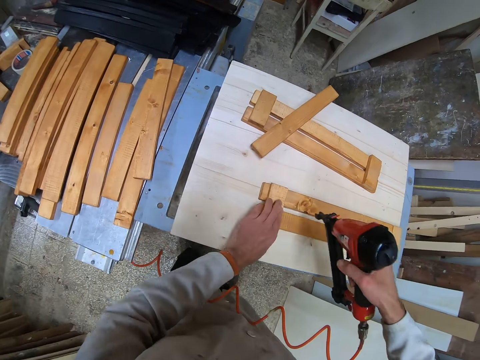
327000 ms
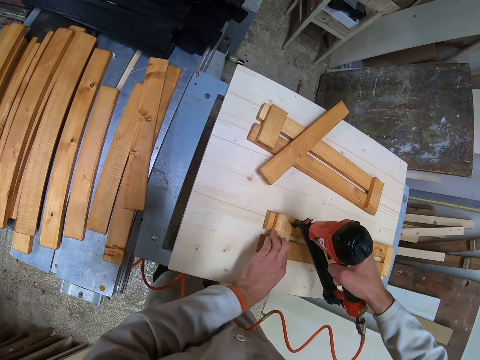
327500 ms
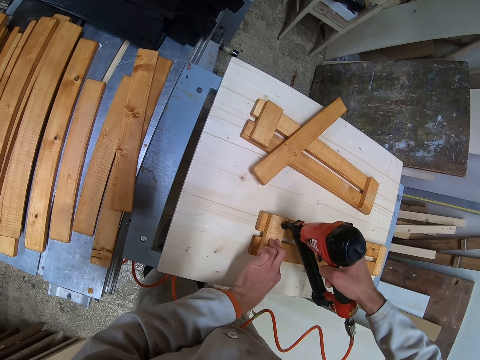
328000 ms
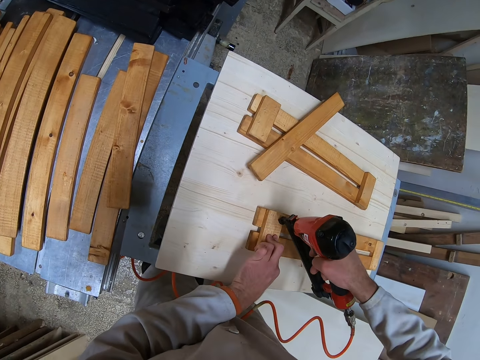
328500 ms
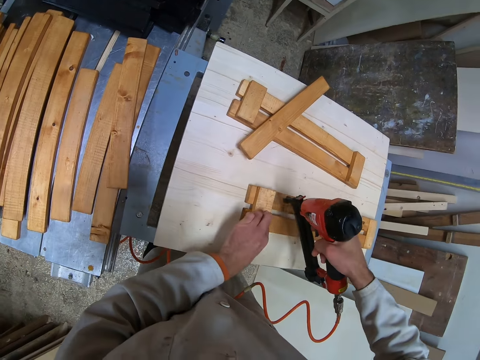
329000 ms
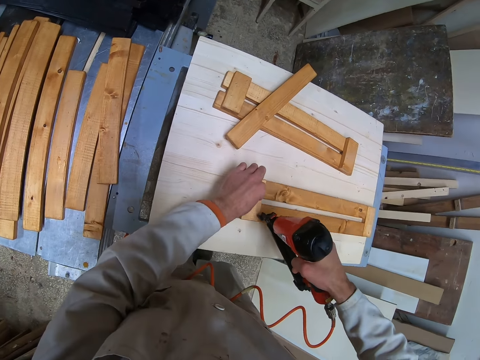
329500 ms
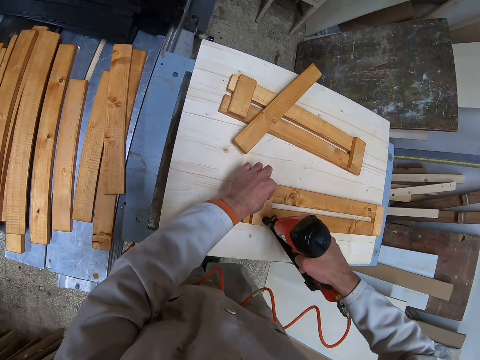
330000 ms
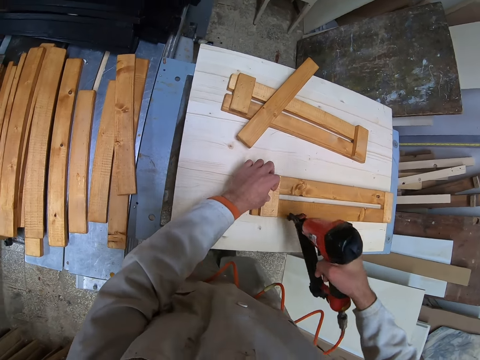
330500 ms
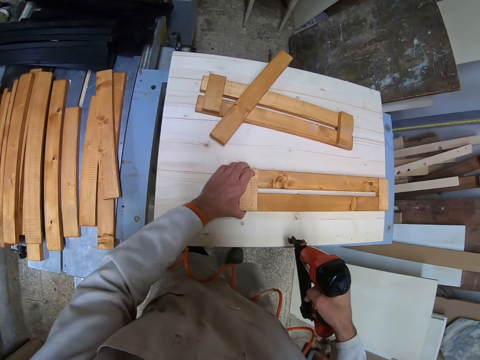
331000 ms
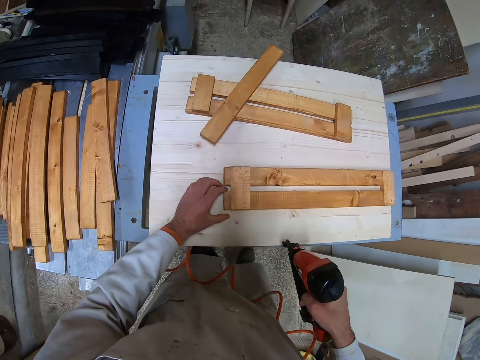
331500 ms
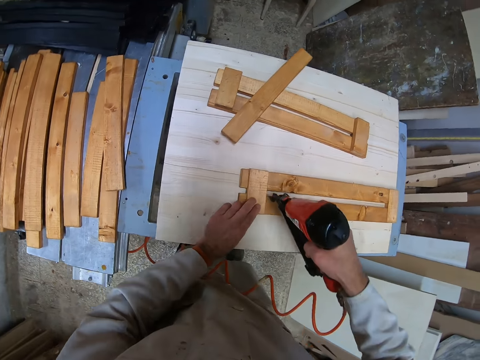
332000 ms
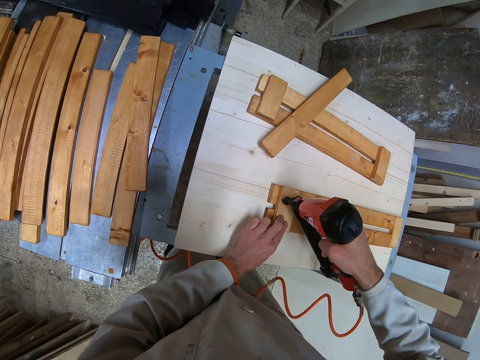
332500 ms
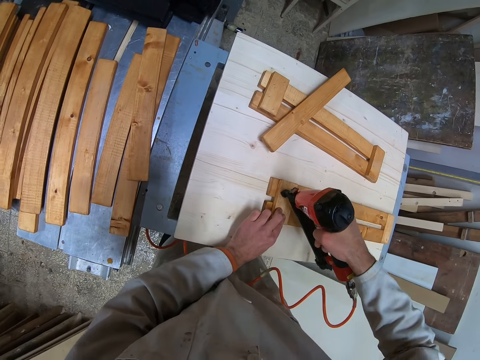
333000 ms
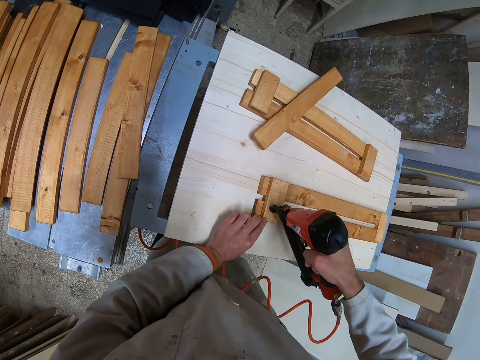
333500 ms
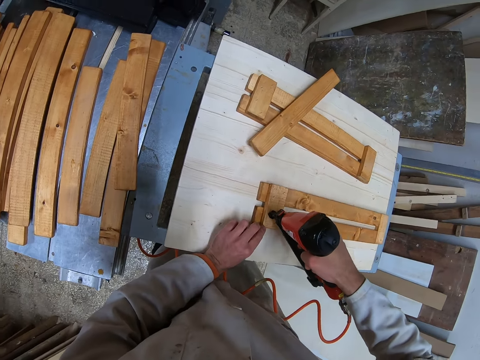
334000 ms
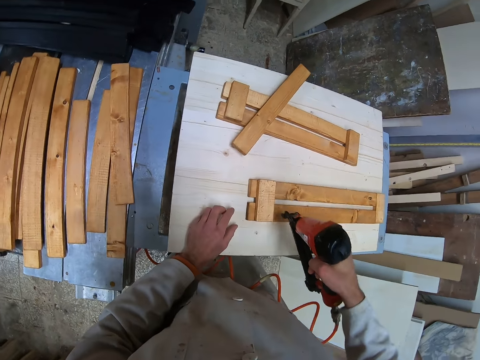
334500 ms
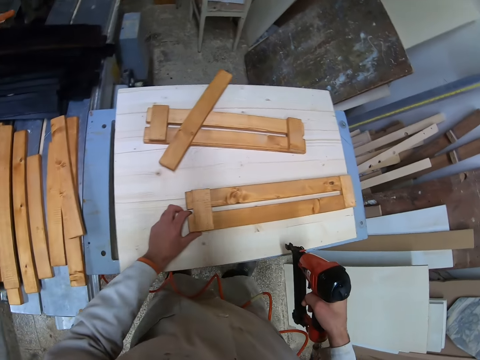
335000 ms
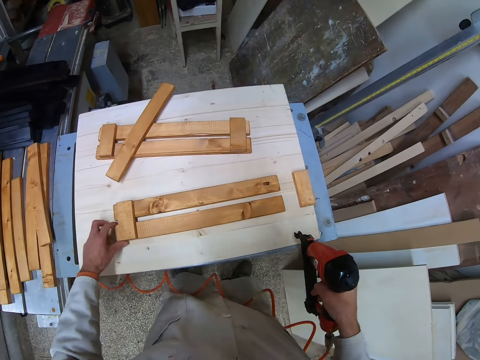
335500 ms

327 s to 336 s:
The camera wearer holds a part of the joined planks or wood structure with his left hand. He drives nails into the joined planks with the nailer in his right hand. He moves his hand on the wood structure. He drives nails into the joined planks with the nailer in his right hand again. He inspects the joined planks with his left hand. He holds the wood structure on the table. He drives nails into the joined planks with the nailer in his right hand. He does so again. He holds the wood structure on the table.

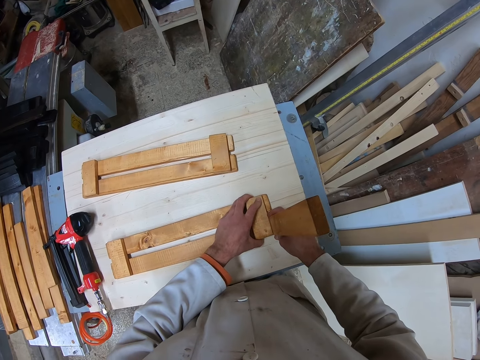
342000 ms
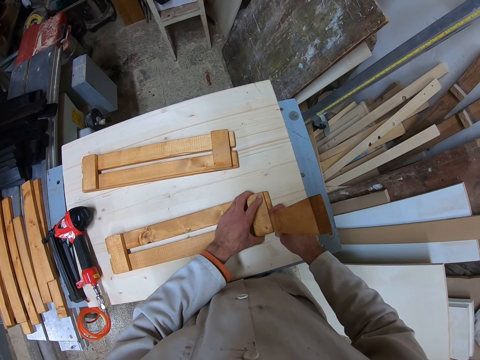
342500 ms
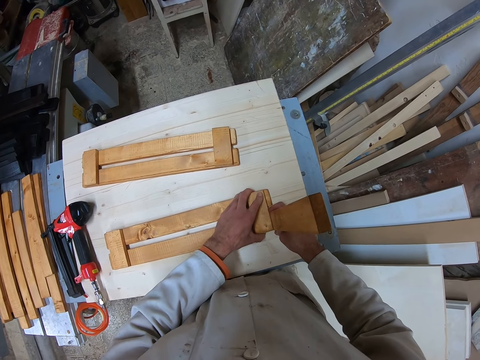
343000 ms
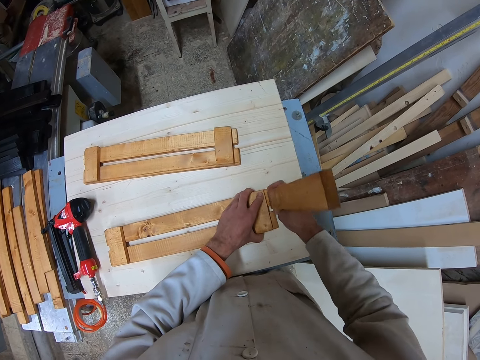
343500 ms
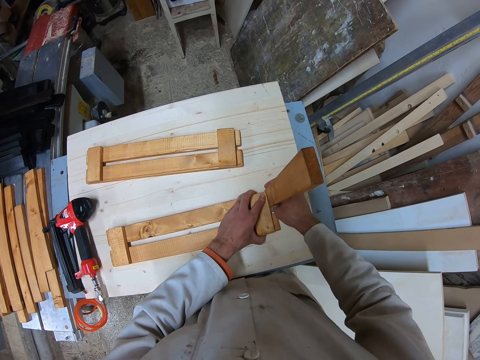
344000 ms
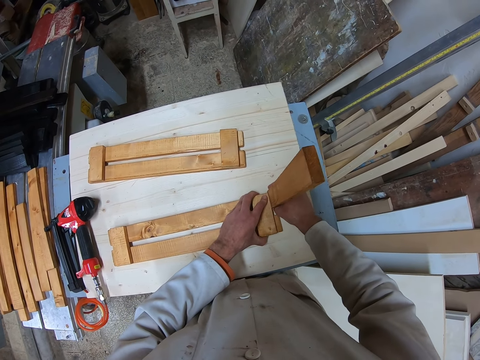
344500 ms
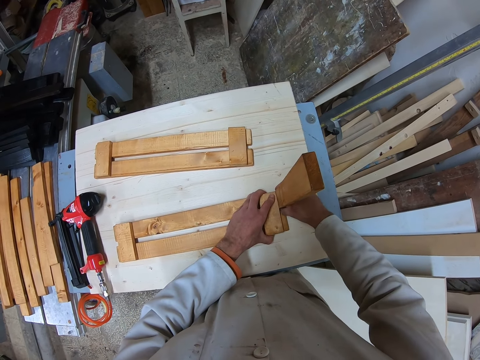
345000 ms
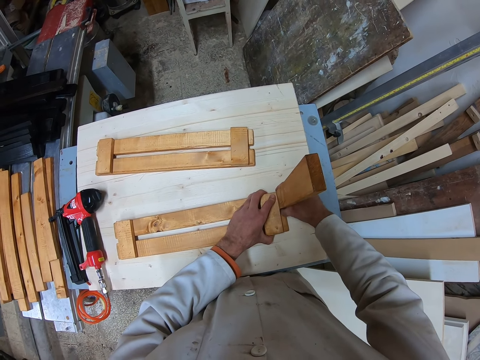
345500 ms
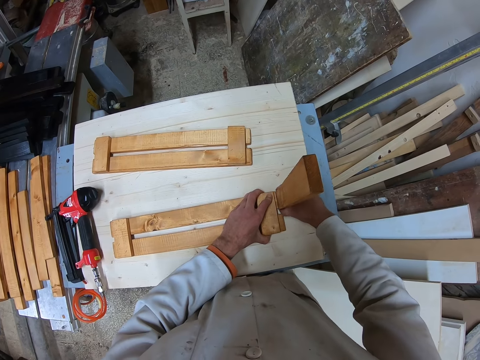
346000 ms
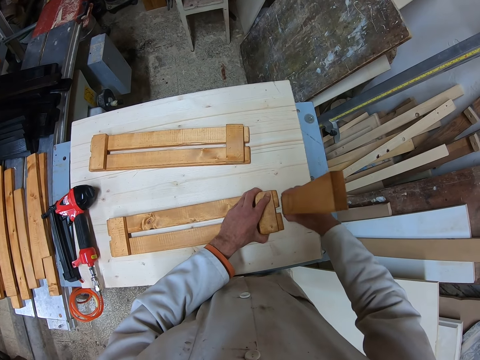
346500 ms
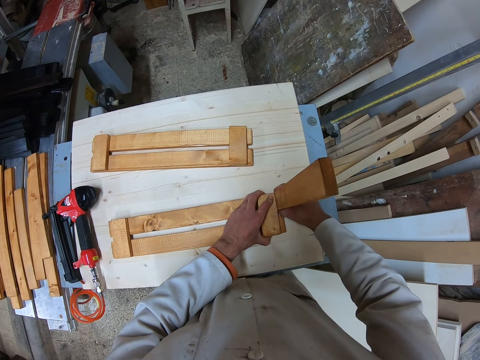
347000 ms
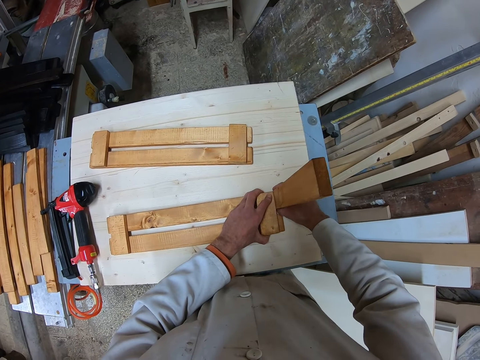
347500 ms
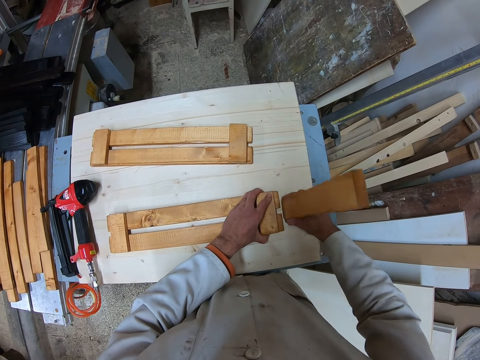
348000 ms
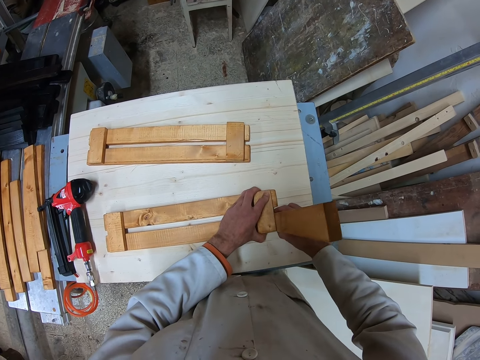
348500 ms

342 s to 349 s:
The camera wearer places the plank on the joined planks on the table with his right hand. He does so repeatedly.

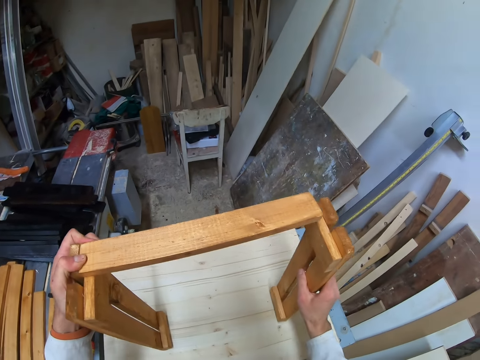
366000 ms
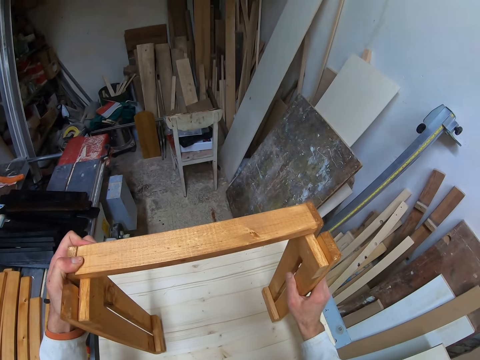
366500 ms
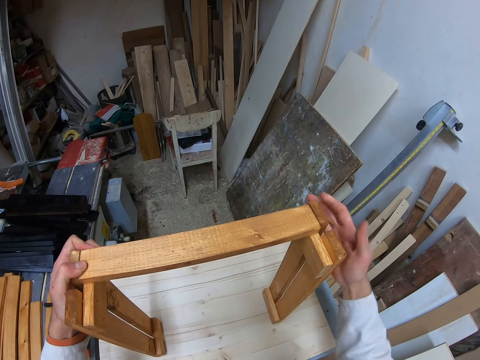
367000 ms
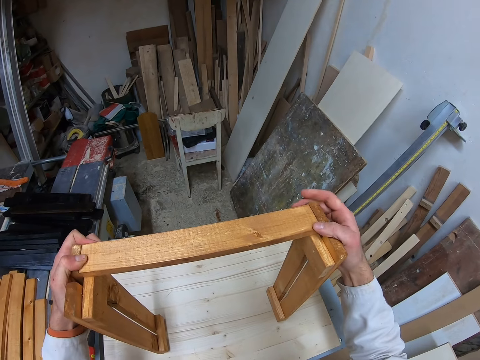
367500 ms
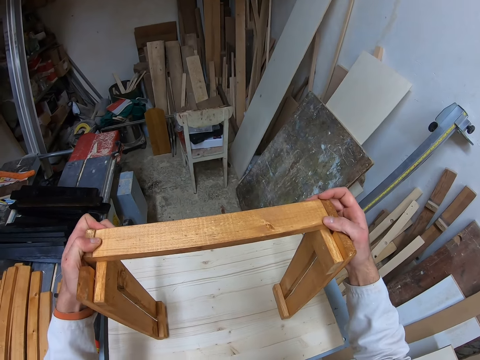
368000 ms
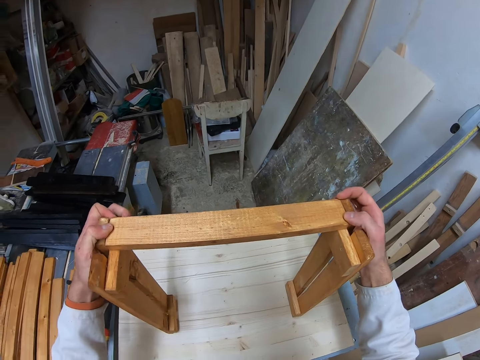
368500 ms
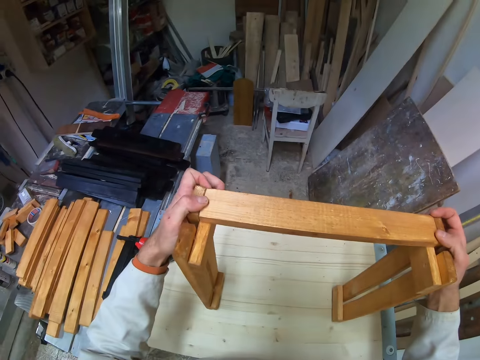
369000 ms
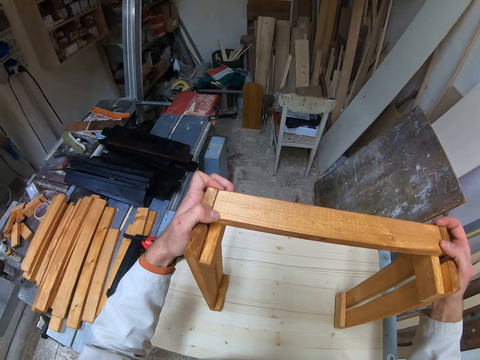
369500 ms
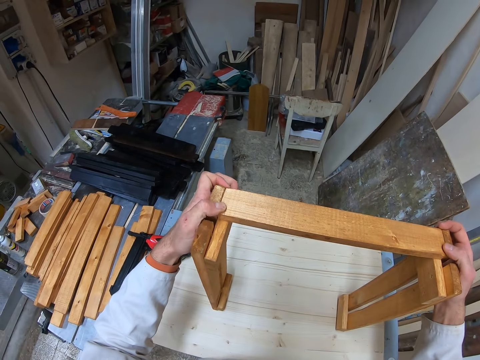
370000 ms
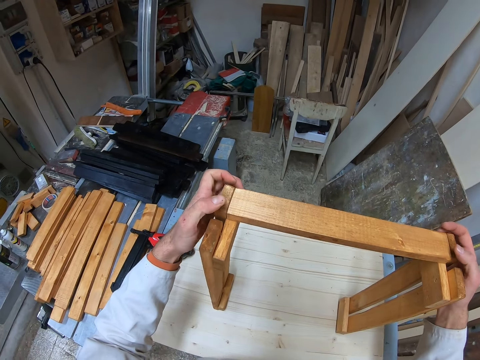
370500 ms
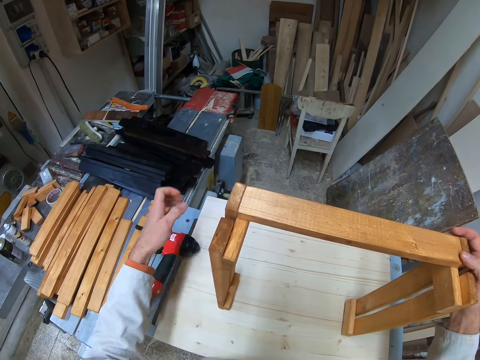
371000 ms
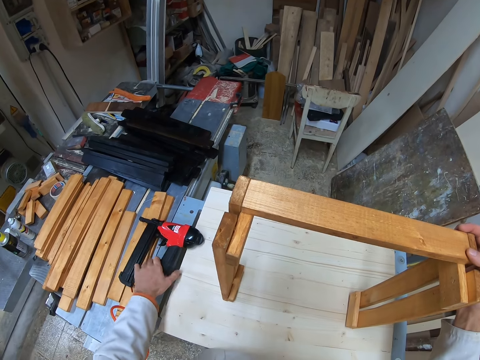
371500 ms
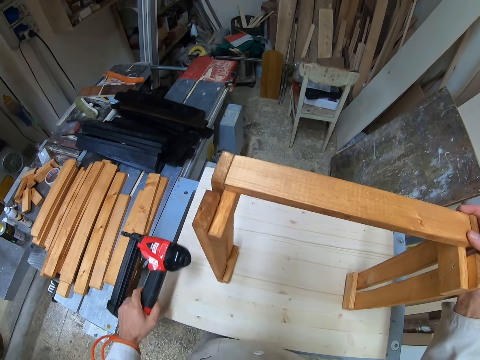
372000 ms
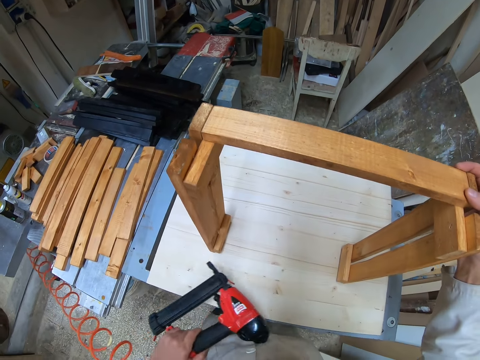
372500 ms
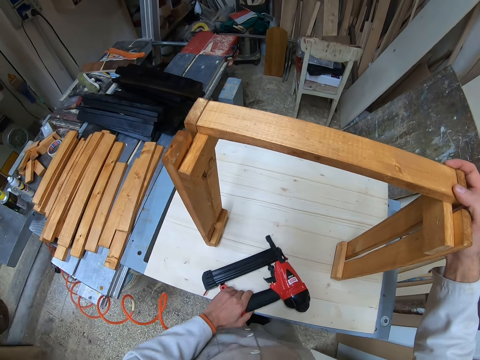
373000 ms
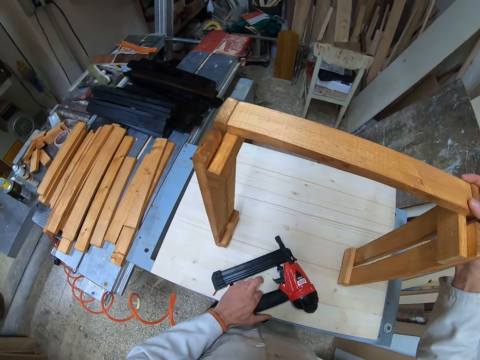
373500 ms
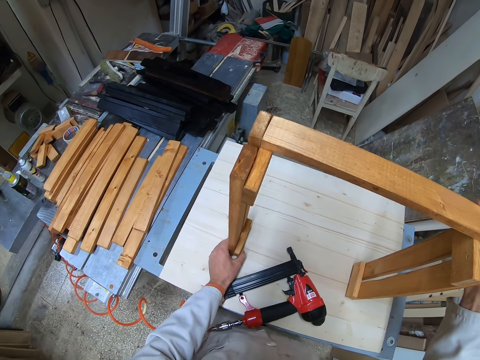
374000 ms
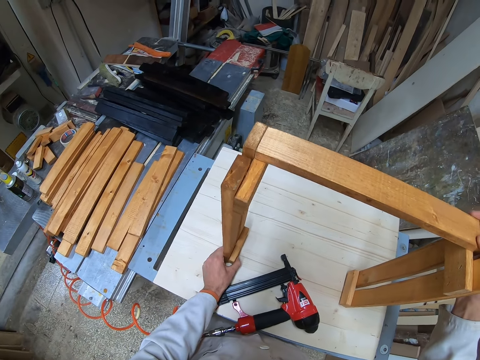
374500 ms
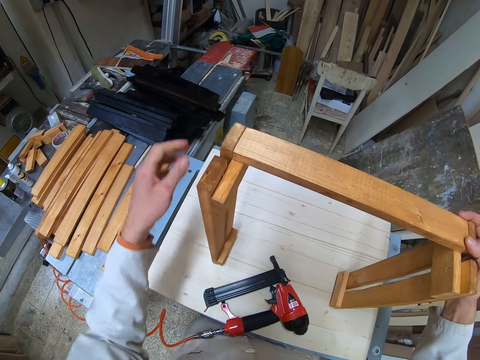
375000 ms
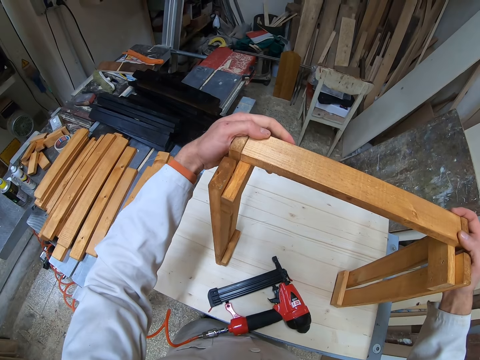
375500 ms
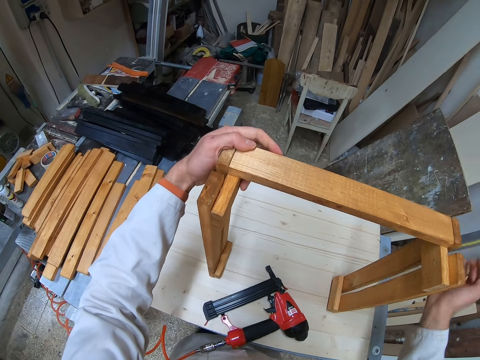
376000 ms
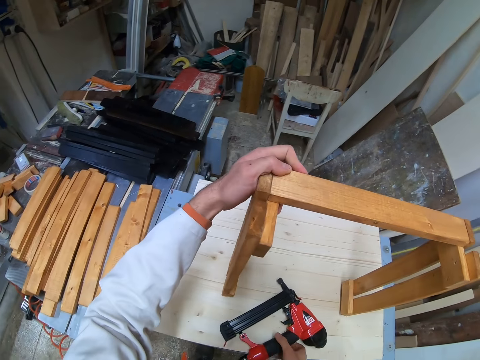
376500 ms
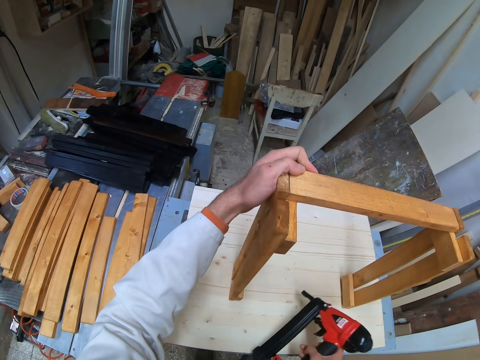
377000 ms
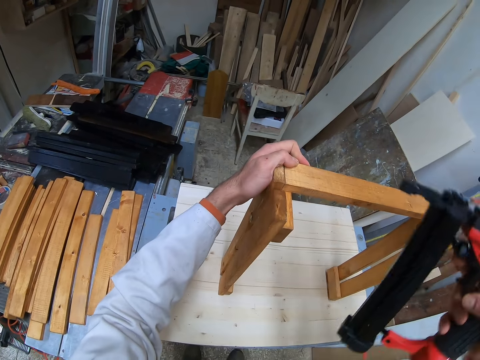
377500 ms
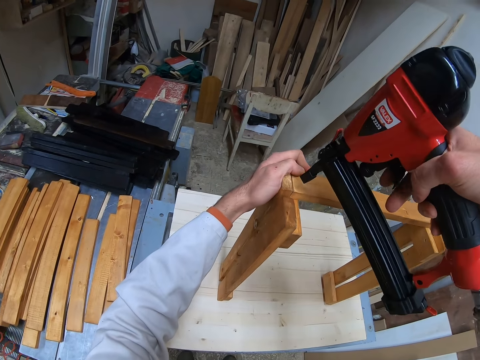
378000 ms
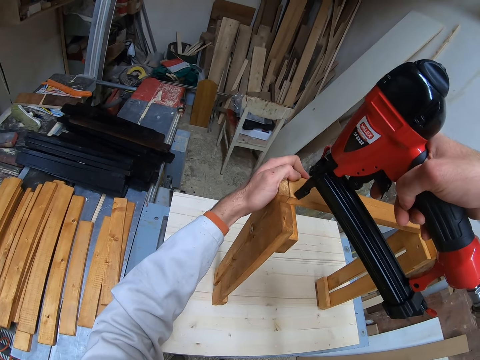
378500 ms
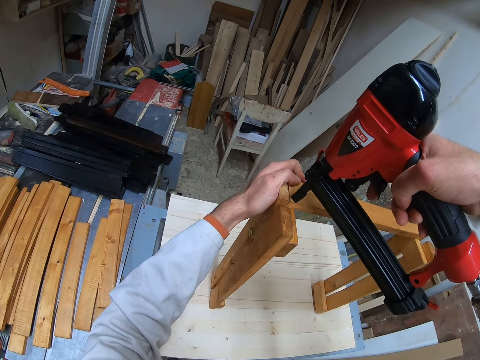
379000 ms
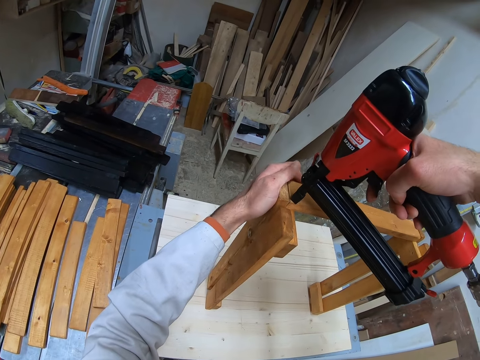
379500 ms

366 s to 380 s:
The camera wearer attaches the joined planks or wood structure to the plank with his right hand. He picks up the nailer or nail gun from the table with his left hand. He places the nailer on the table with his left hand. He adjusts the joined planks with his left hand. He fixes wood on the wood structure. He holds the joined planks on the table with his left hand. He picks up the nailer from the table with his right hand. He shoots a nail on the wood structure with the nail gun.
